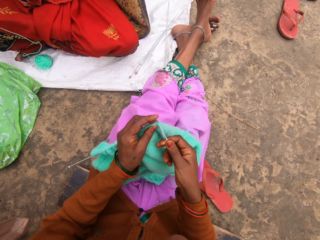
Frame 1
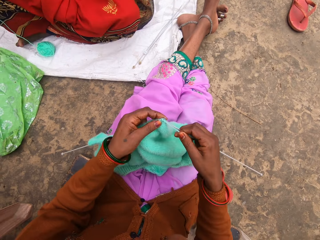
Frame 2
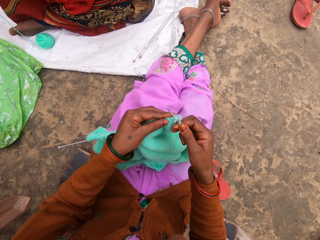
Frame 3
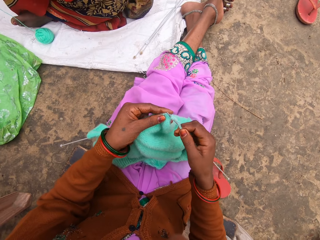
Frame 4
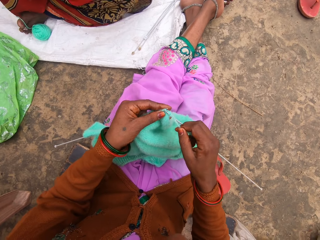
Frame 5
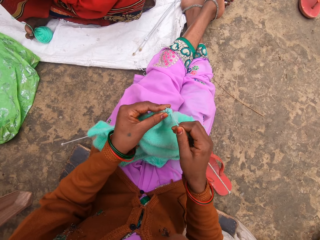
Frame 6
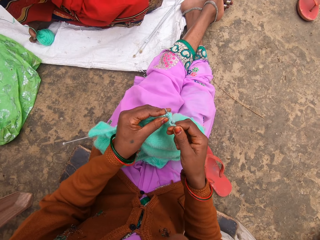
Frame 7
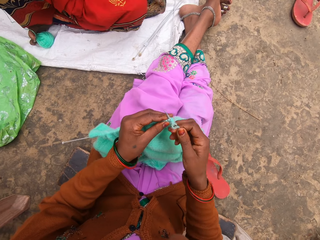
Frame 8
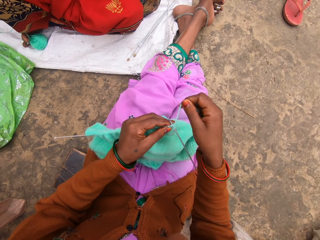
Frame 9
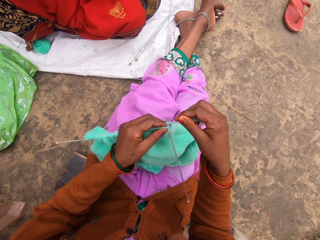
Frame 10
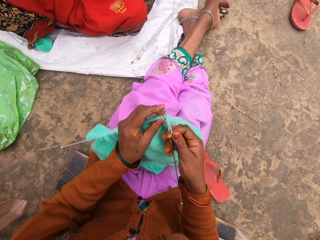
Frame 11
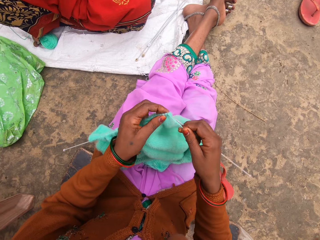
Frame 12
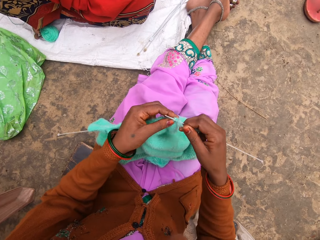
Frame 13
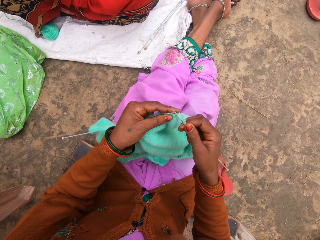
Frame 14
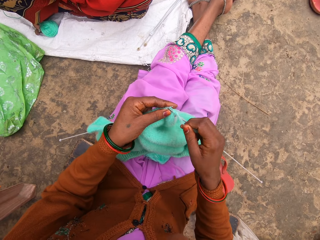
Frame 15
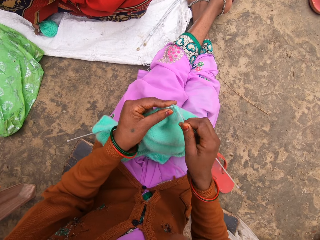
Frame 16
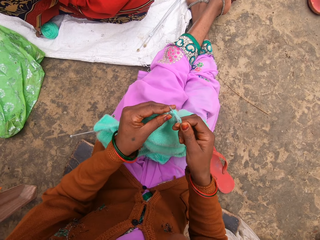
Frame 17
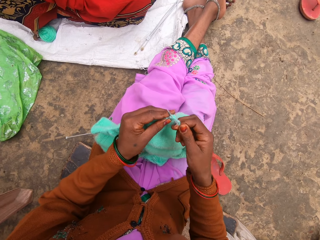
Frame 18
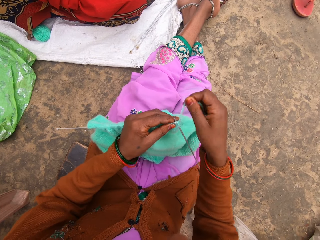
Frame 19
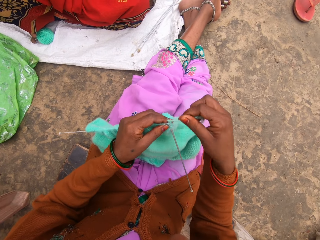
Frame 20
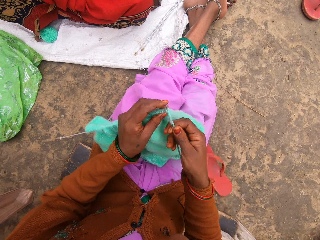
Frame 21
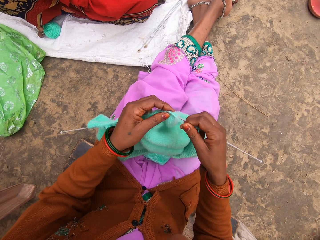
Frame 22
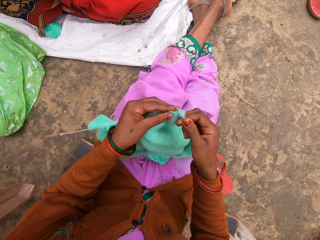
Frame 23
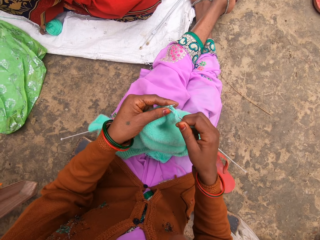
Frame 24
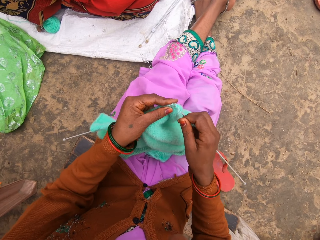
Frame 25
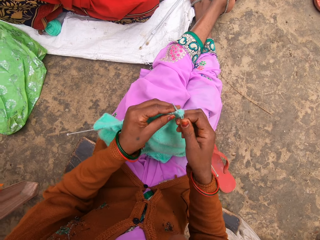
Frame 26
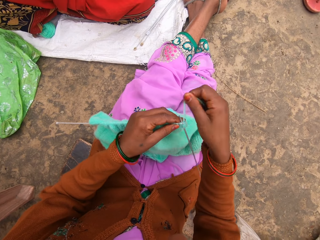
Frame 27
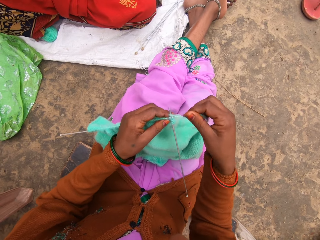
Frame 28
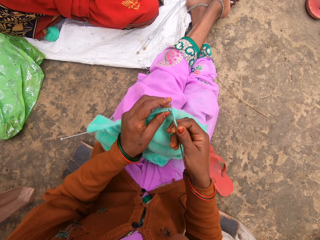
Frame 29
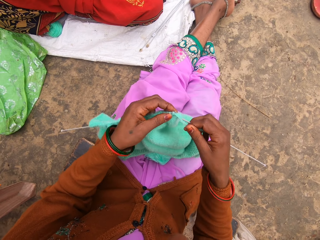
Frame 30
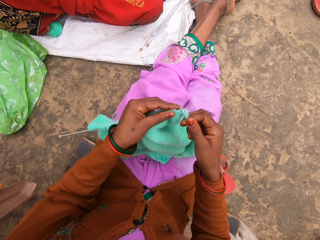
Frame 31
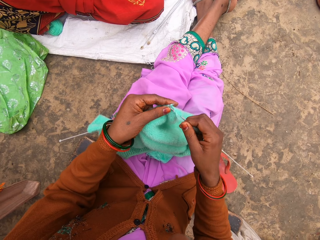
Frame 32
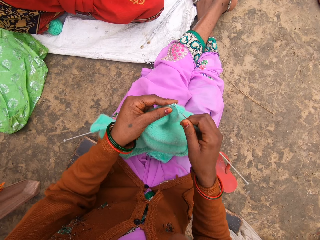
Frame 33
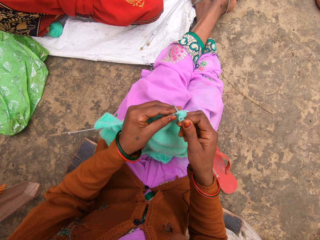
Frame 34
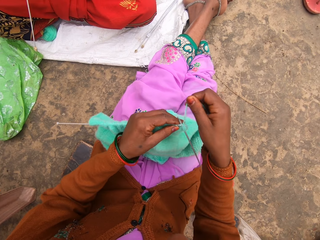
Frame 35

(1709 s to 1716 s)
The camera wearer starts to knit.

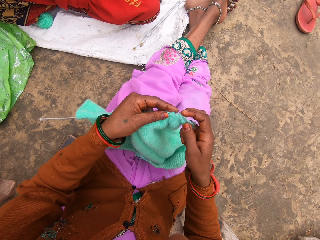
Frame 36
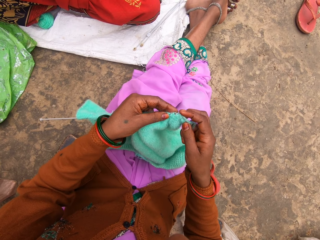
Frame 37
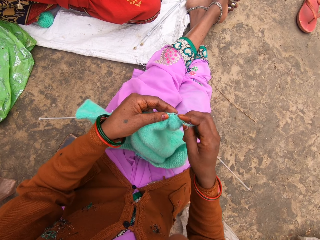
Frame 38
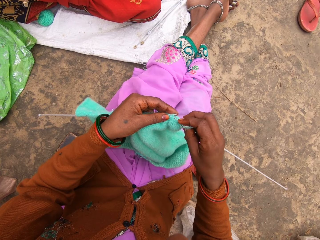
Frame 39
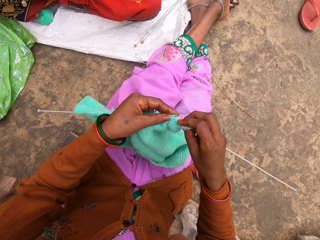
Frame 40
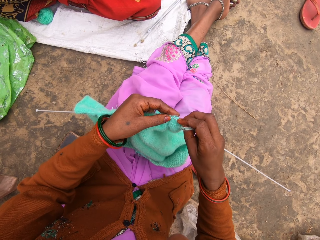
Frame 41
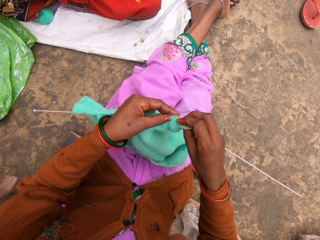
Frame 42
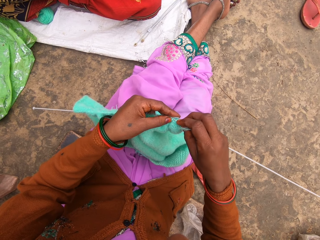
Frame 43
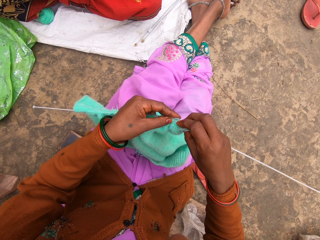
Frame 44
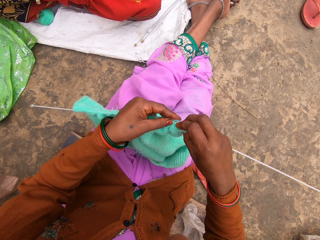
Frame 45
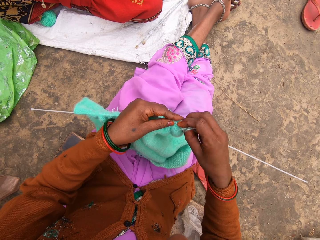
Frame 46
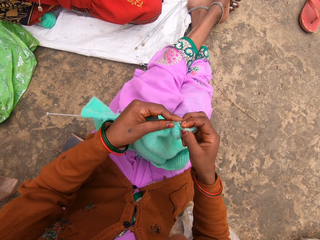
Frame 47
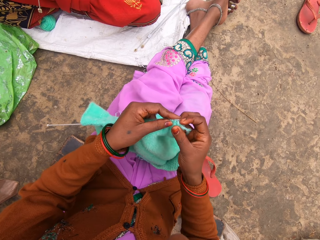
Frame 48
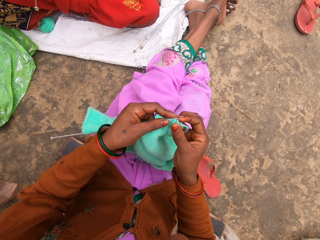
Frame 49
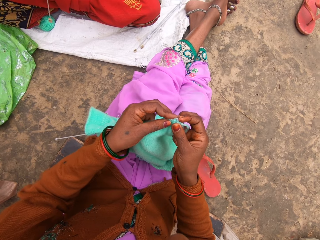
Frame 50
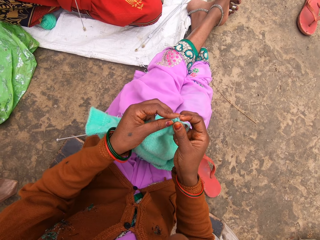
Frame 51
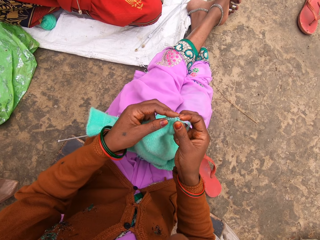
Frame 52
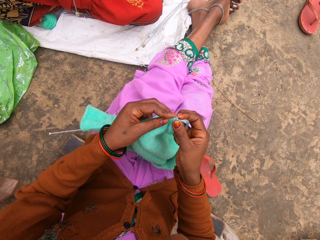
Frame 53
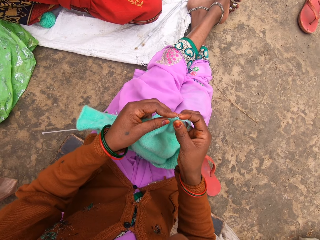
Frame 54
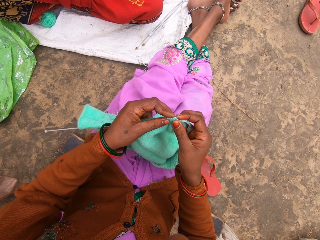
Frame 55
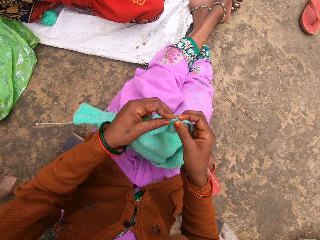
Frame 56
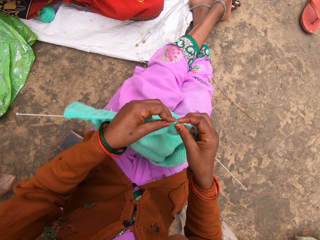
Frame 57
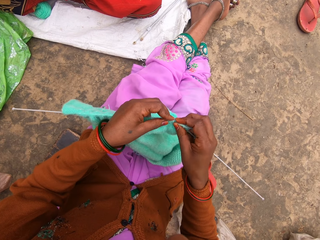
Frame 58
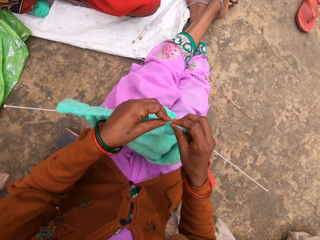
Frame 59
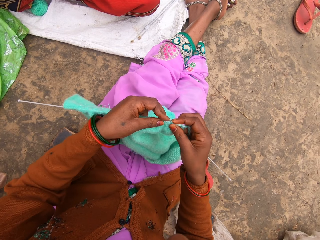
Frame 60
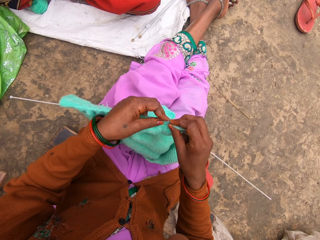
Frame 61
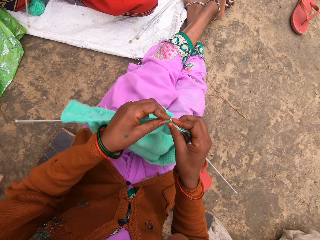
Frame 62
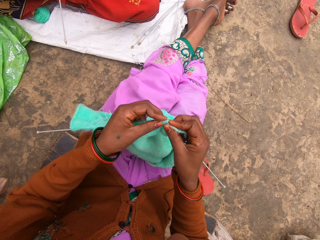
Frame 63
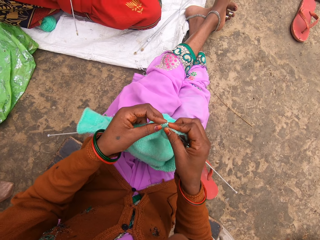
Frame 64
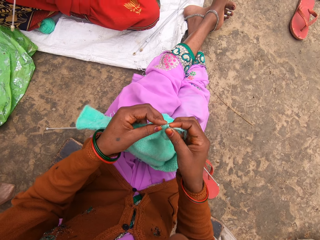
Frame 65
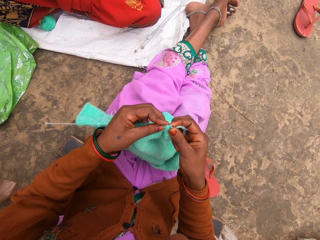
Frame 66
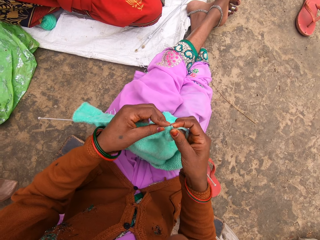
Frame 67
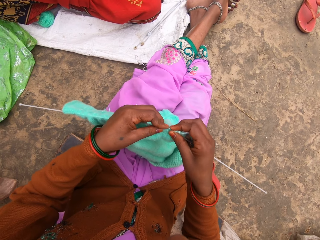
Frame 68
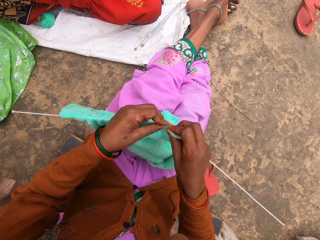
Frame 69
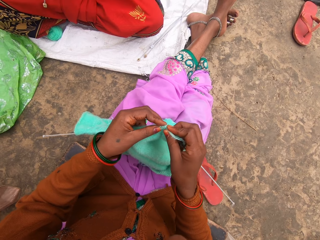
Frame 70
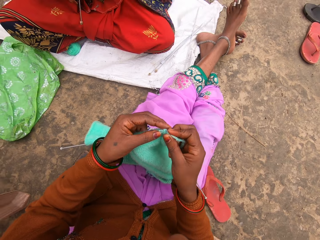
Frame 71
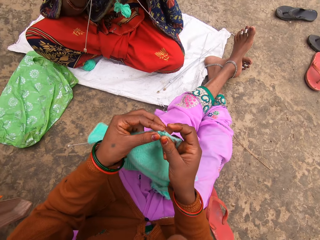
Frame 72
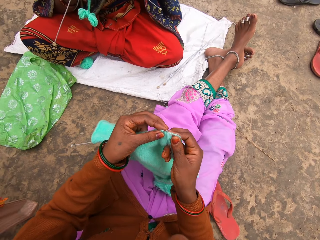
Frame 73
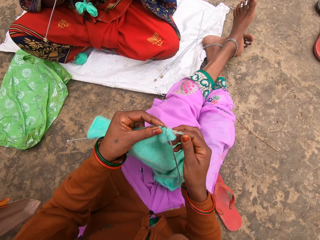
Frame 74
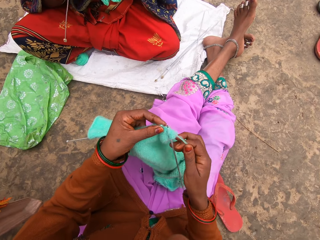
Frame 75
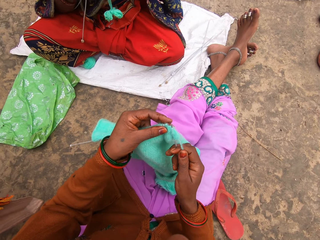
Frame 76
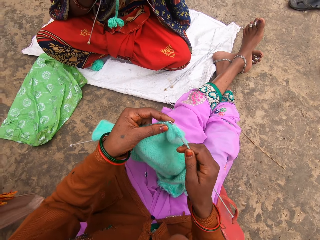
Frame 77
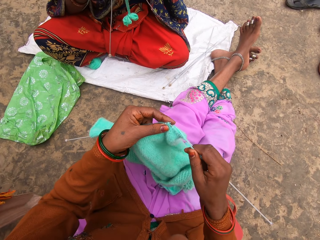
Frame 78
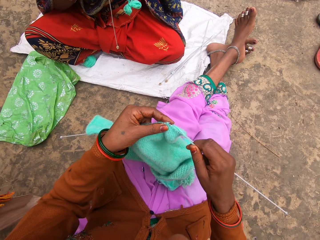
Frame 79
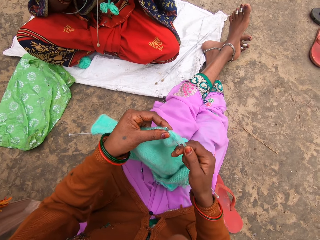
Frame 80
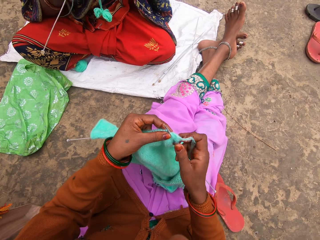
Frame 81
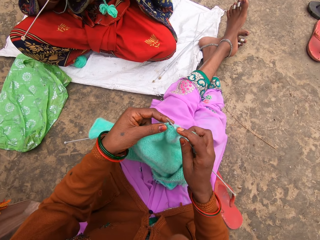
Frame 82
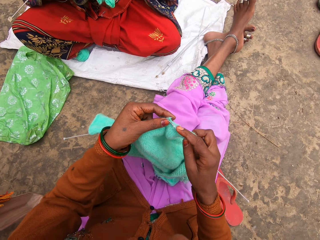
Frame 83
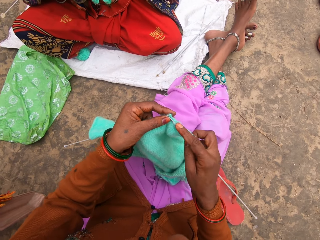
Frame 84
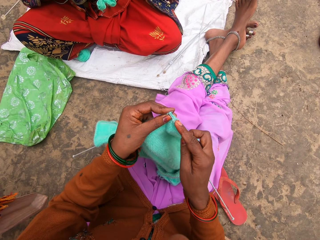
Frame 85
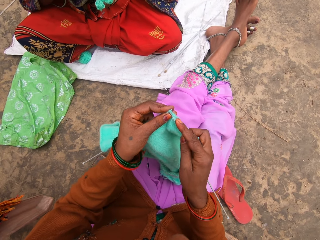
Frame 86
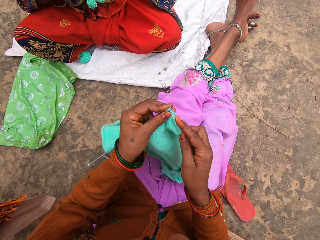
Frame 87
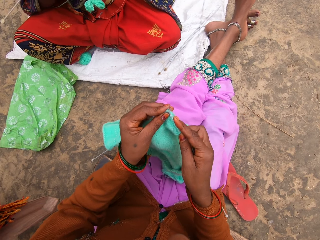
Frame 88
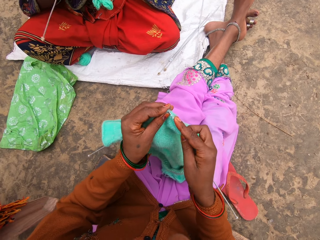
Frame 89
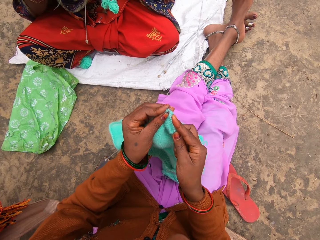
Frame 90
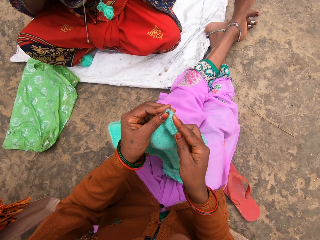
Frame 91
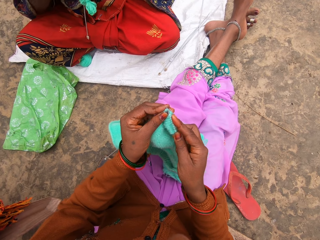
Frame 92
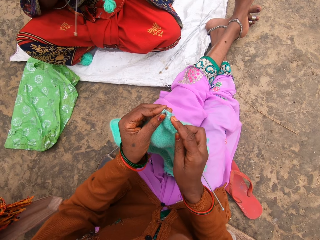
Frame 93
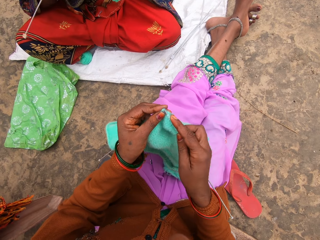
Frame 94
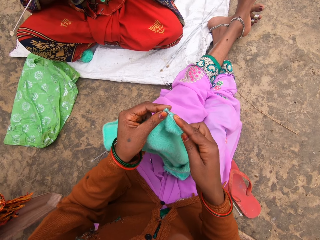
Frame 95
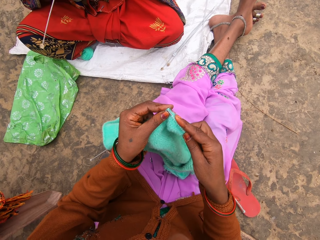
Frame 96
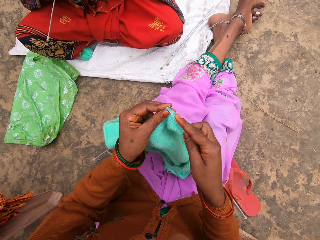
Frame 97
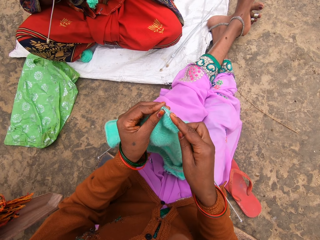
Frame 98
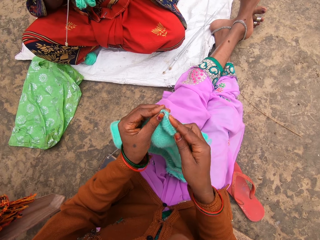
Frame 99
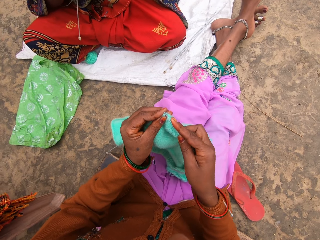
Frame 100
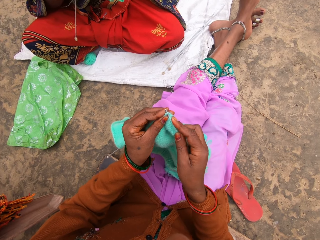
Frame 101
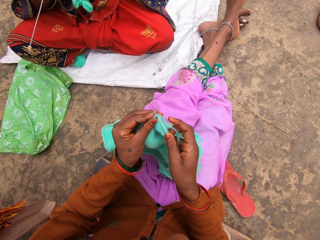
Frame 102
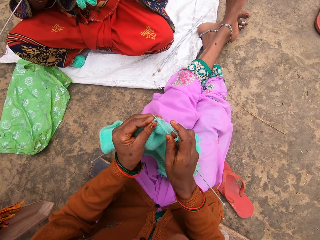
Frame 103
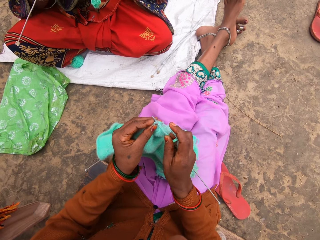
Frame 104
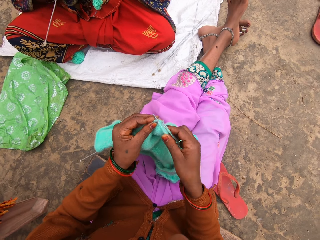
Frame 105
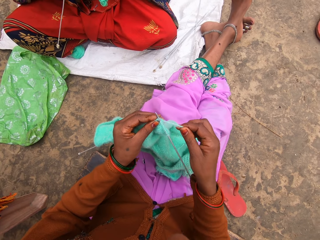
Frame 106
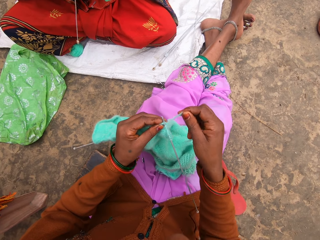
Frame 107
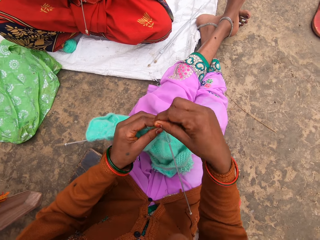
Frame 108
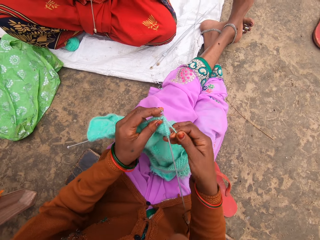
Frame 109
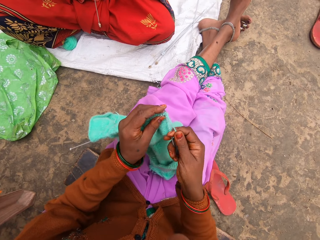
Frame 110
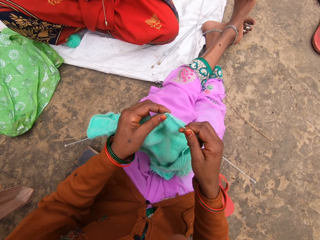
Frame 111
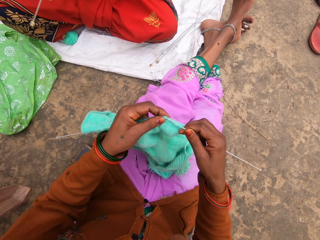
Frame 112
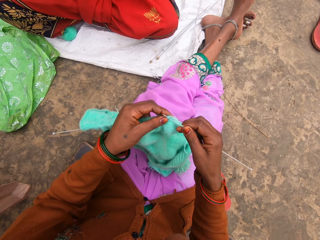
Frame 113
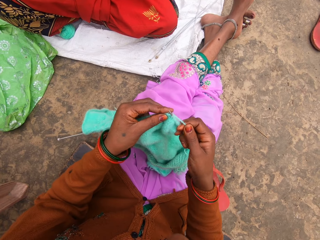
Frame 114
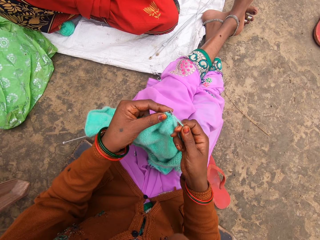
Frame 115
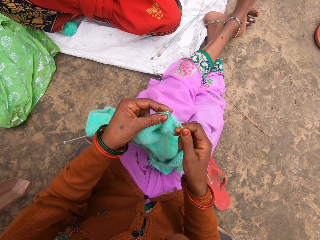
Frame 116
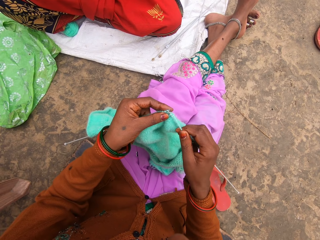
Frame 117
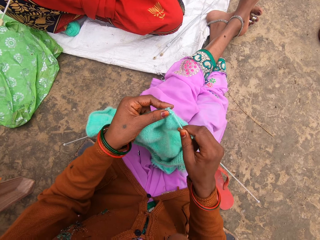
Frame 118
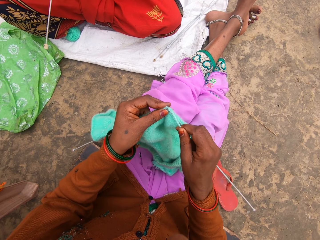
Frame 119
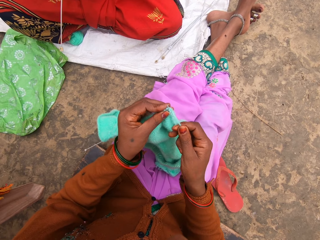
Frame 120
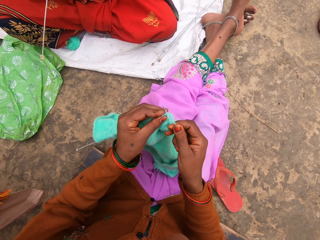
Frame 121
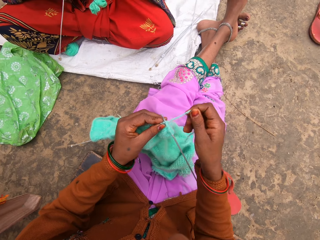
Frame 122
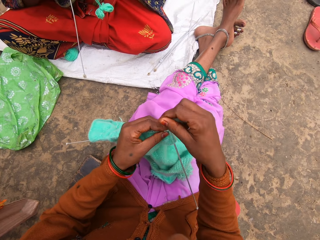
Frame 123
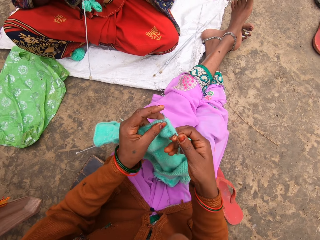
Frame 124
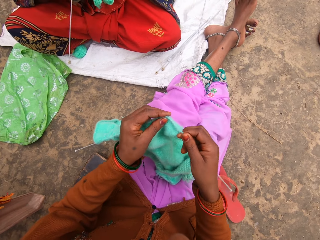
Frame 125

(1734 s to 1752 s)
A woman interacts with the camera wearer. The woman knits. The woman talks with the camera wearer. The camera wearer knits.
